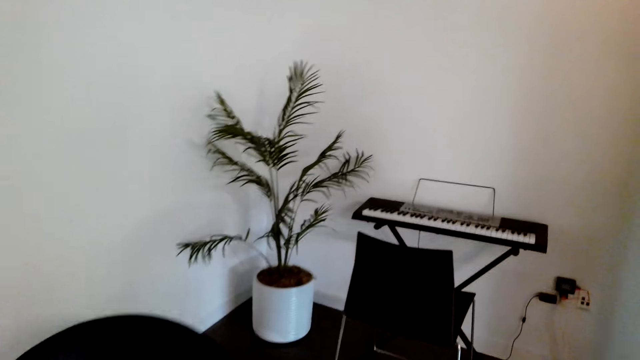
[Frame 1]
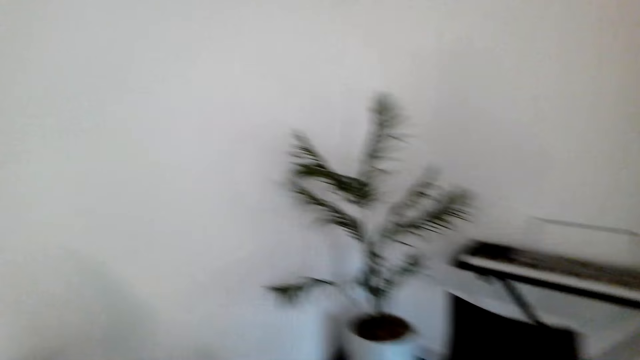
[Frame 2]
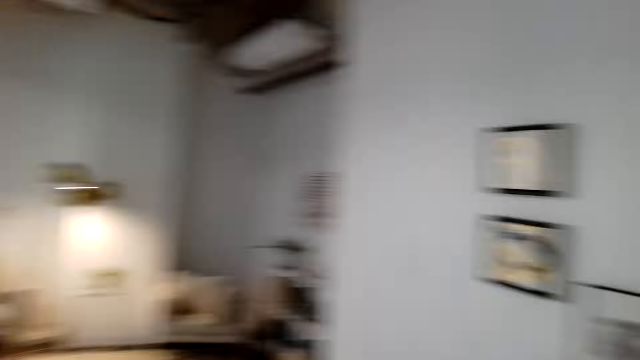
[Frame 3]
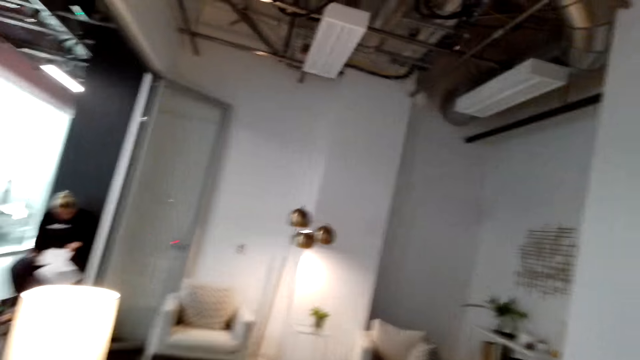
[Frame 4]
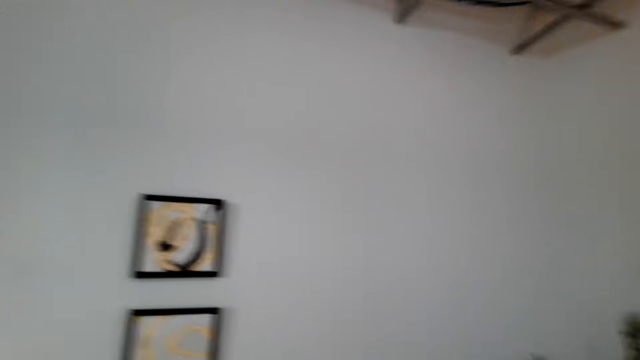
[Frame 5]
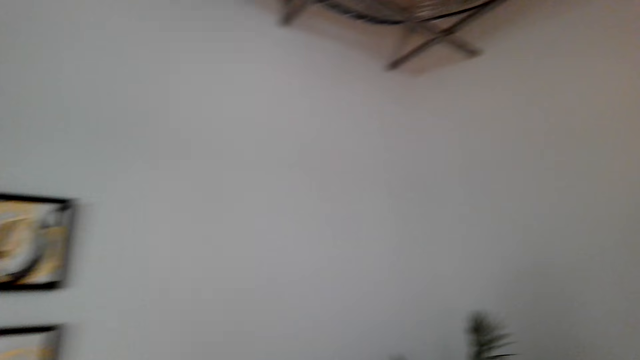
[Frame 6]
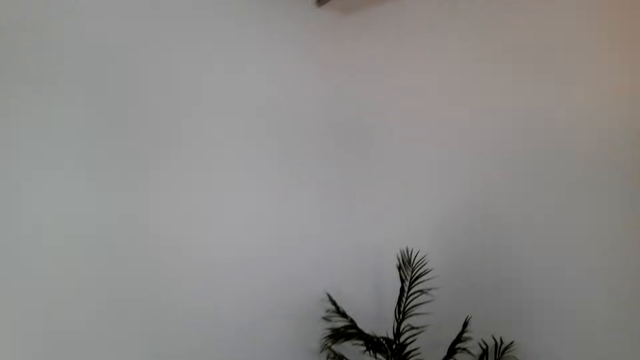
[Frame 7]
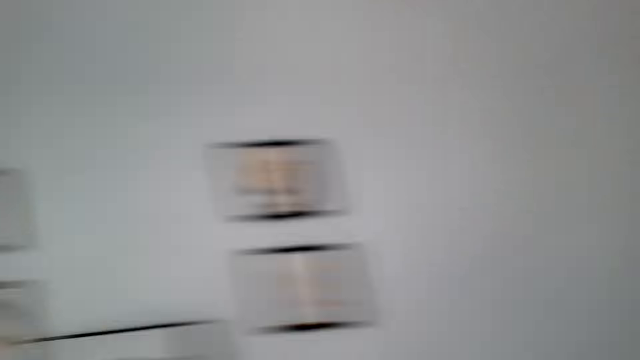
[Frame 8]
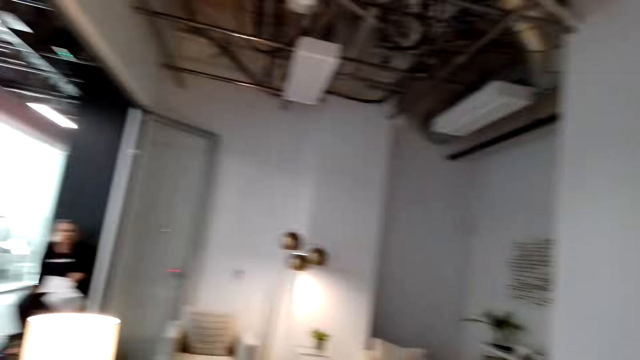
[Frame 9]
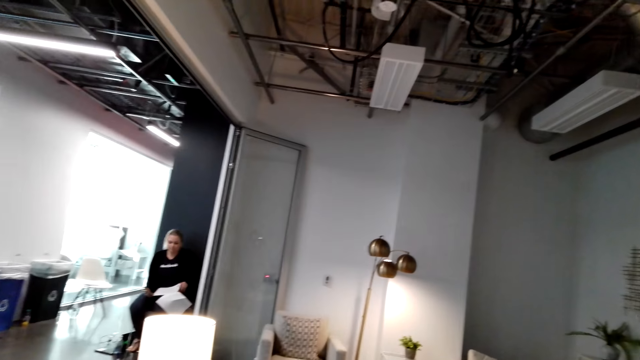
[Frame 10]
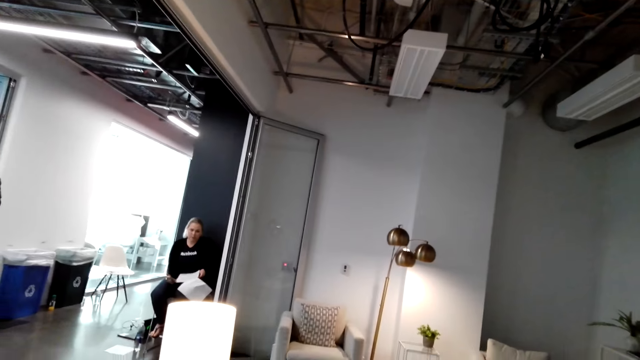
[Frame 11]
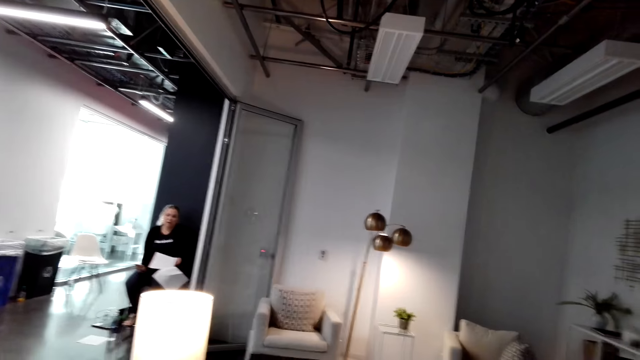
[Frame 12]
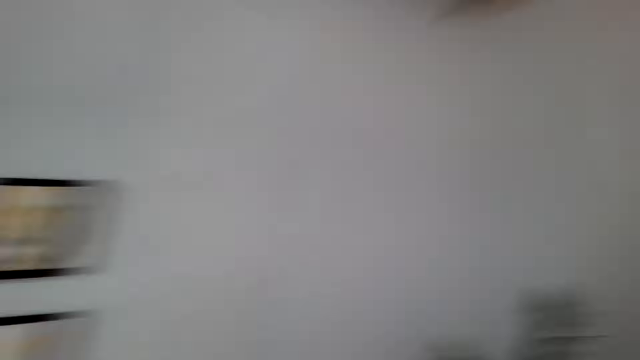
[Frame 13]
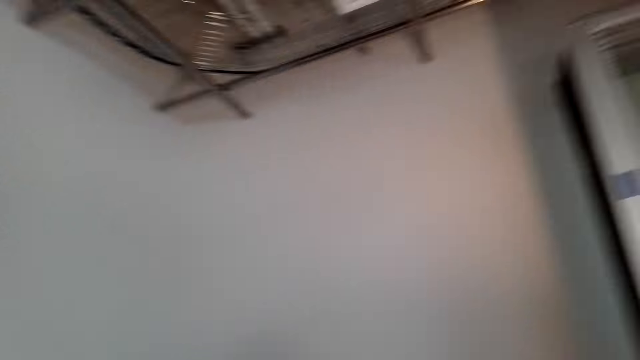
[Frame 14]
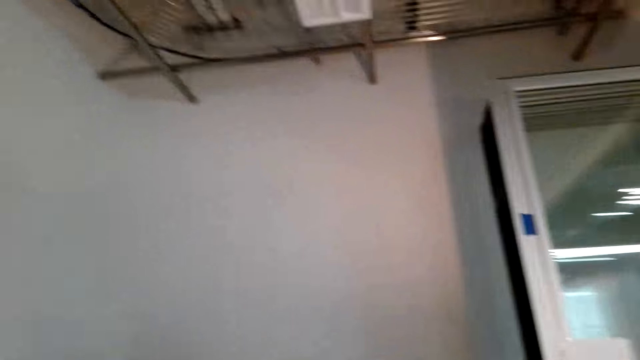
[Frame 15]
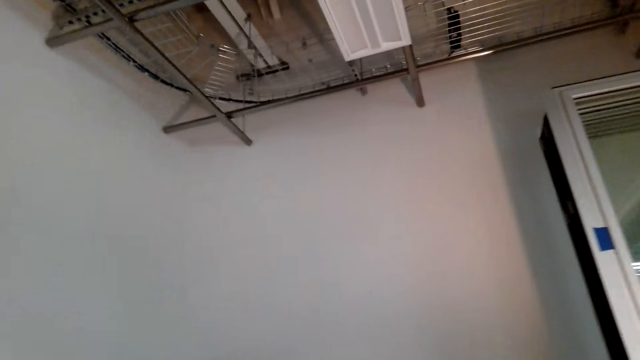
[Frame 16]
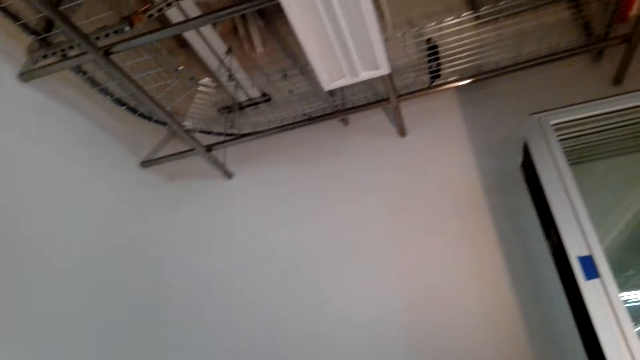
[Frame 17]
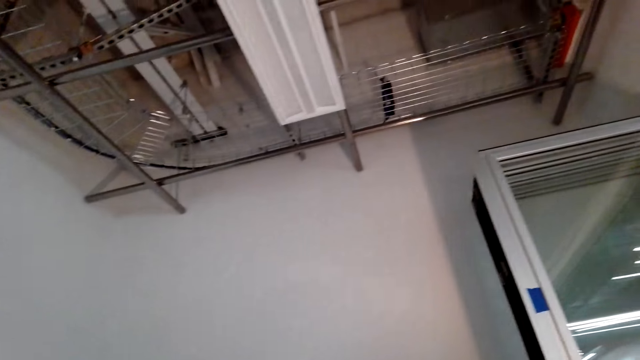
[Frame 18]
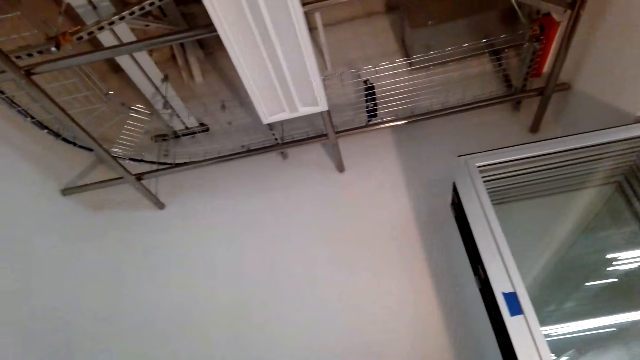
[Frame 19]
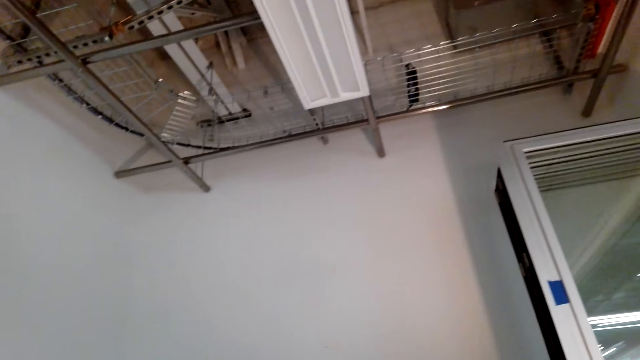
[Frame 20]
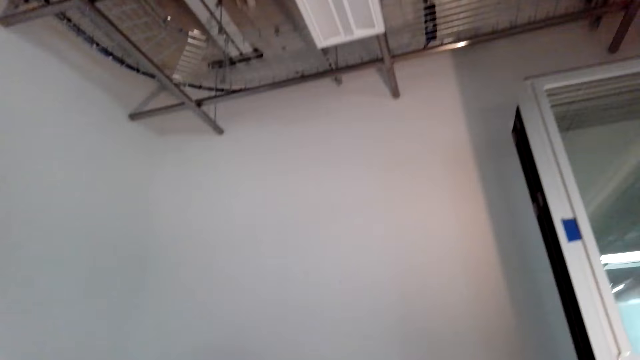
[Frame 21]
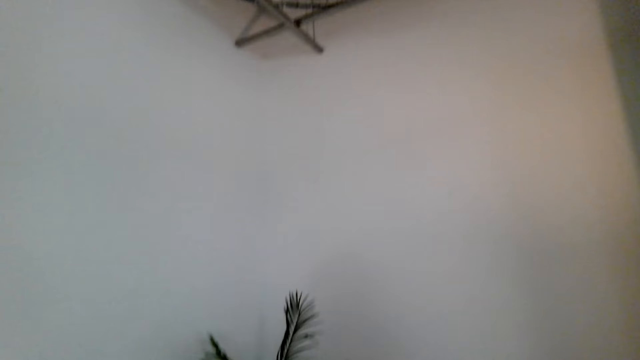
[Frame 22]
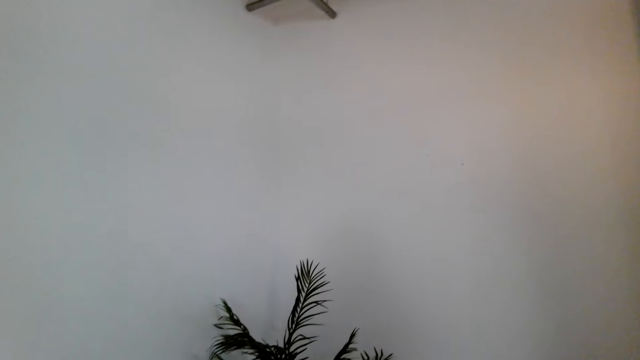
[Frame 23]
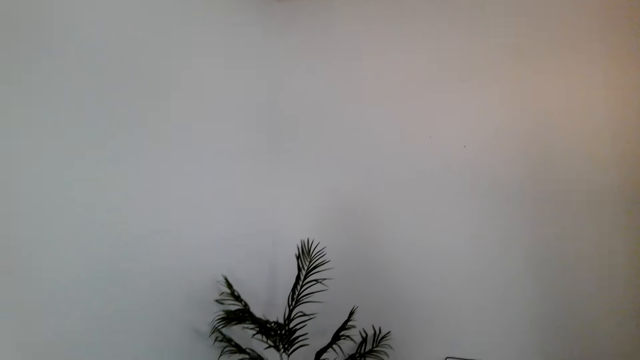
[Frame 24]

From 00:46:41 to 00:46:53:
The camera wearer looks around. A person talks to the camera wearer. The camera wearer looks around.

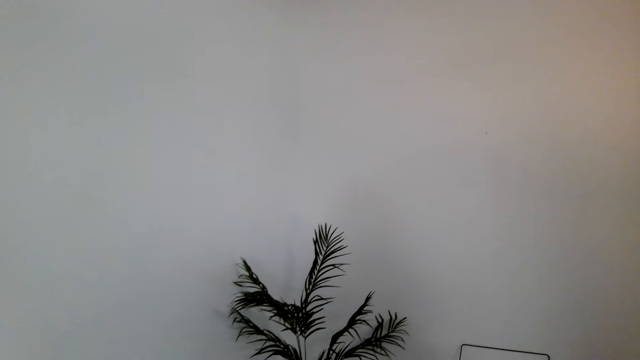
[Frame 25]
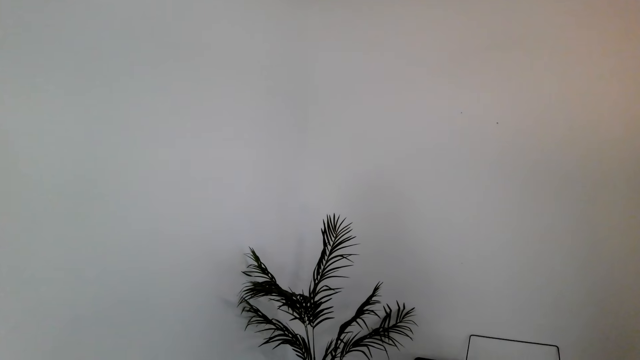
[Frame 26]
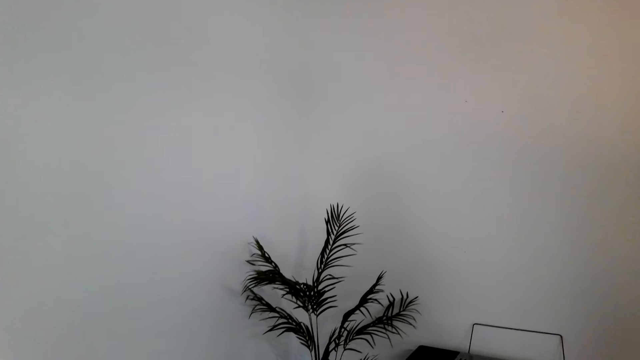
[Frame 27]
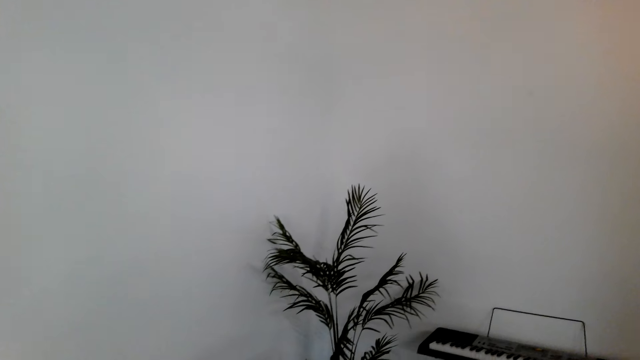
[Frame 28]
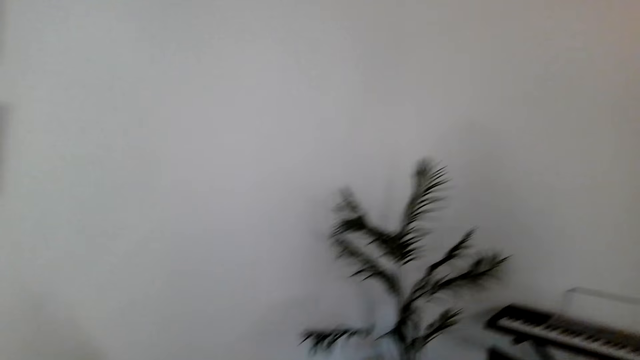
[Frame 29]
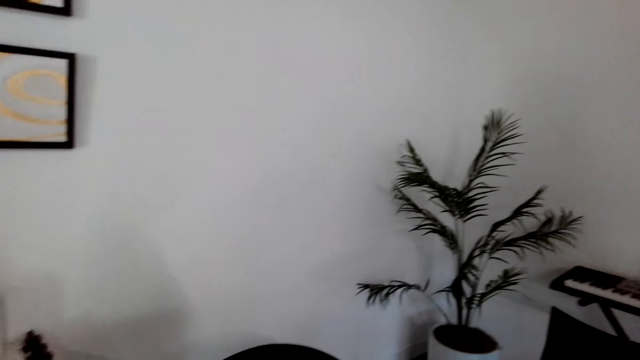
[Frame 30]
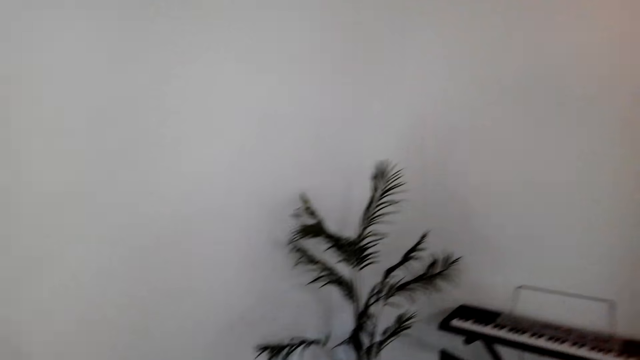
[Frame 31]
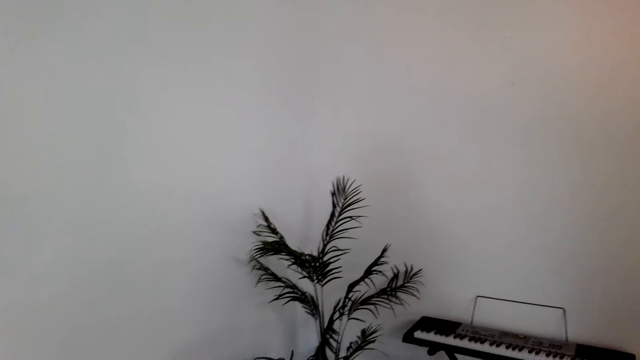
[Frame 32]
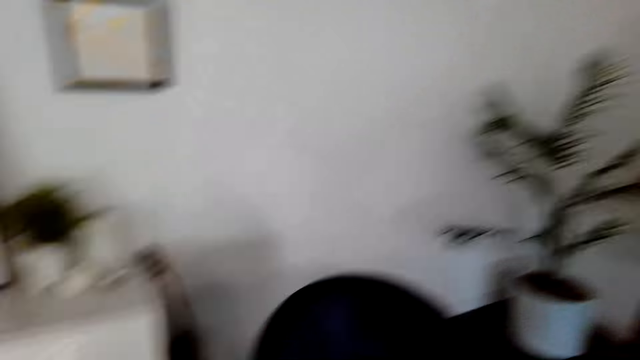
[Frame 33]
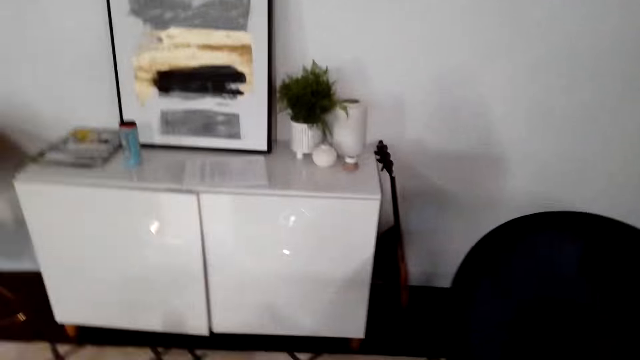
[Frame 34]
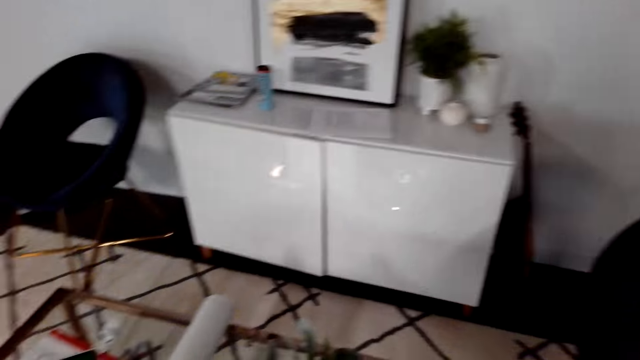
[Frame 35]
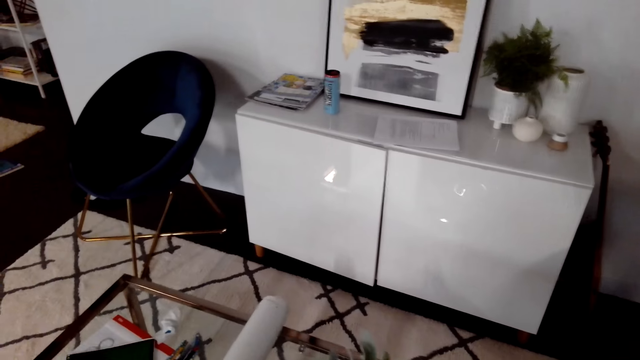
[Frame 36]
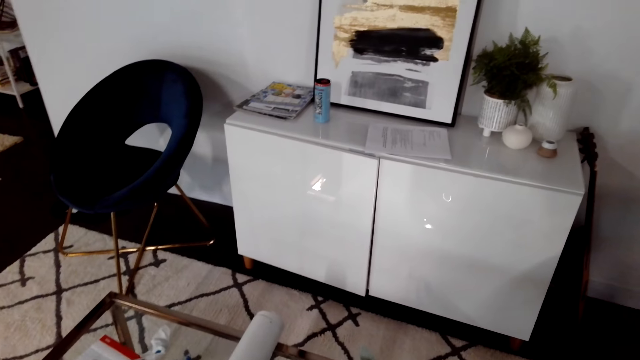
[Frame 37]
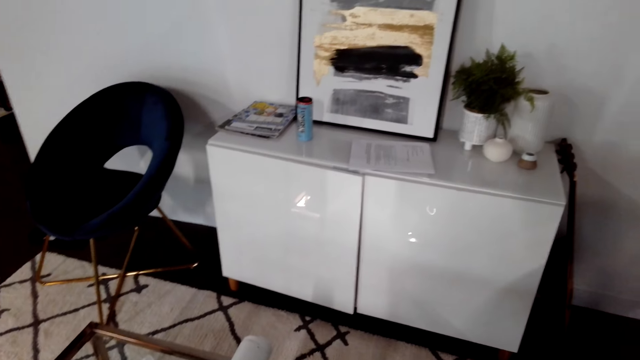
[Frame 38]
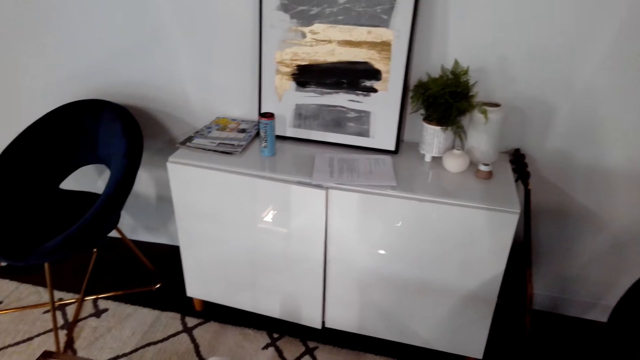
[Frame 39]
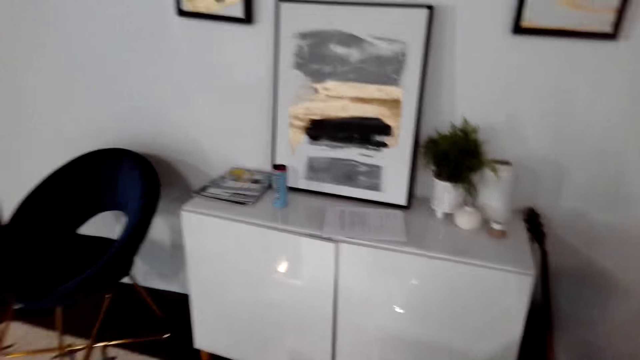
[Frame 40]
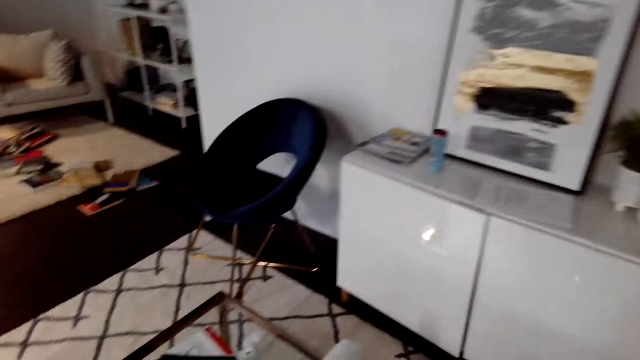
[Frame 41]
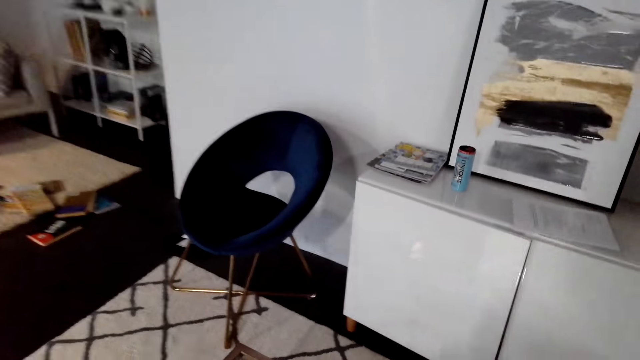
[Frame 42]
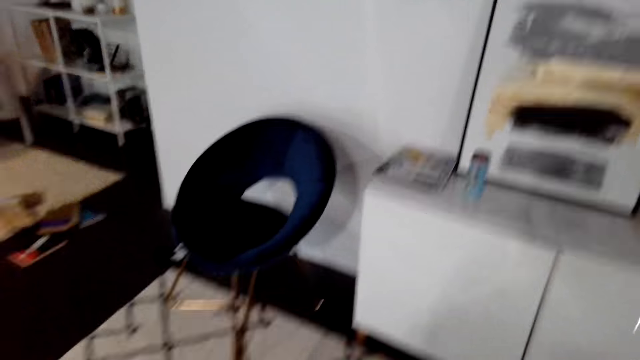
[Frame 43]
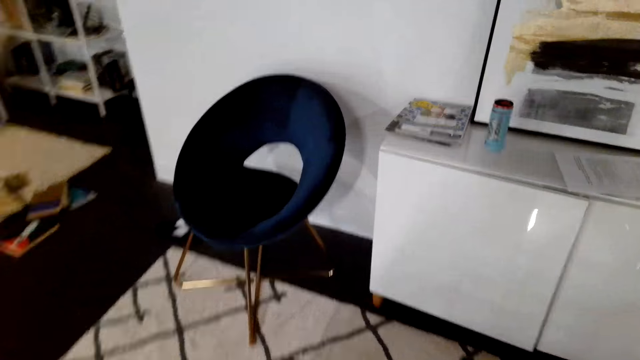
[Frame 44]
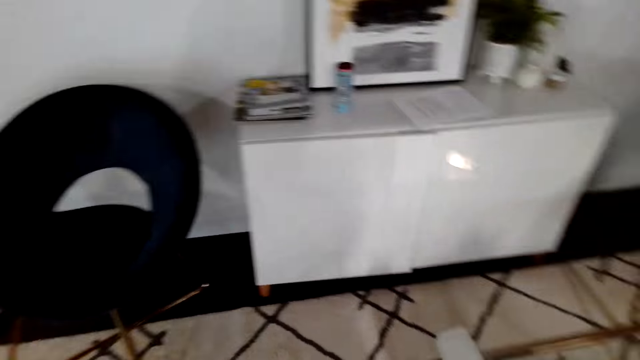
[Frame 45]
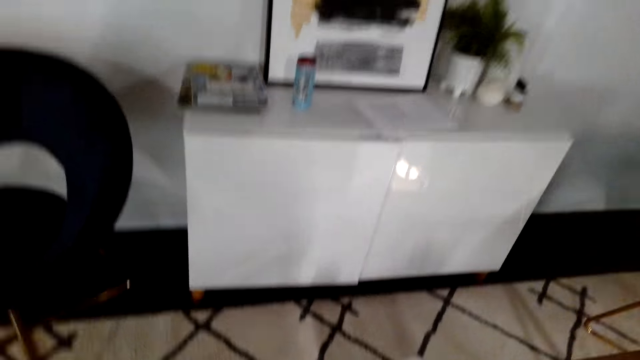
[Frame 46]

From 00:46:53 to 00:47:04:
The camera wearer walks to the table.
